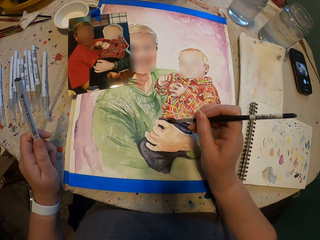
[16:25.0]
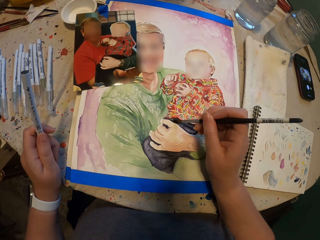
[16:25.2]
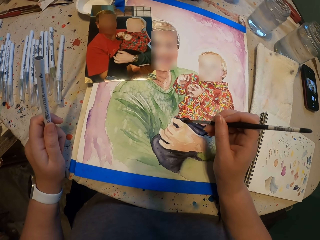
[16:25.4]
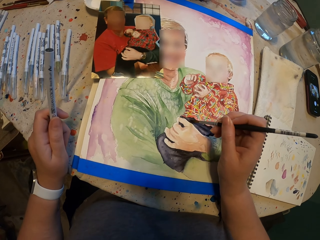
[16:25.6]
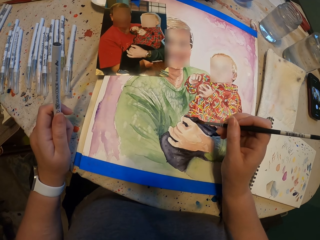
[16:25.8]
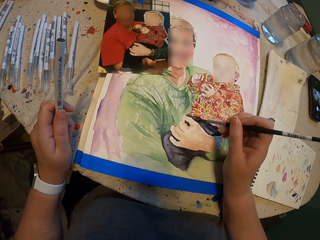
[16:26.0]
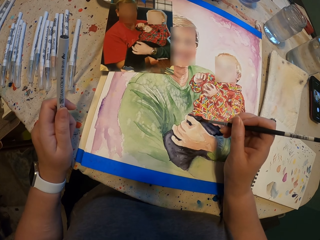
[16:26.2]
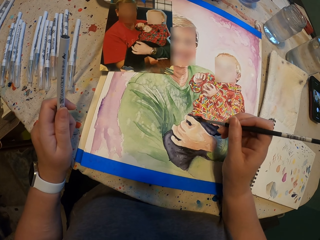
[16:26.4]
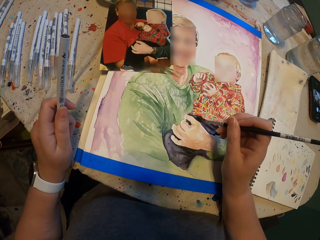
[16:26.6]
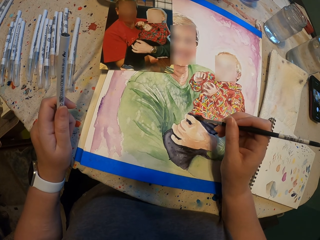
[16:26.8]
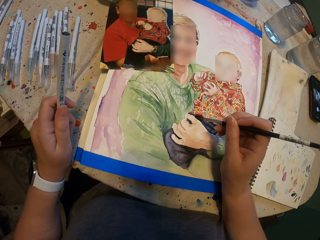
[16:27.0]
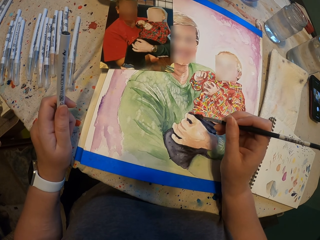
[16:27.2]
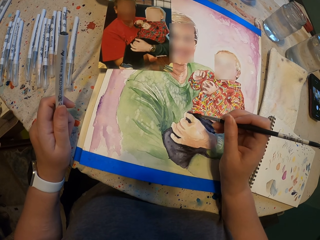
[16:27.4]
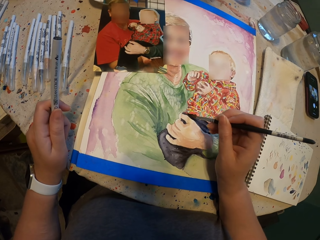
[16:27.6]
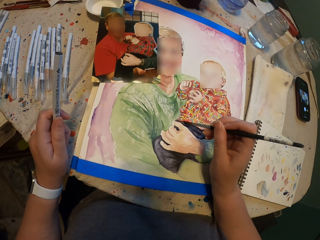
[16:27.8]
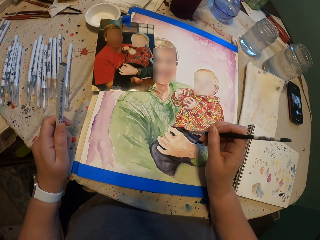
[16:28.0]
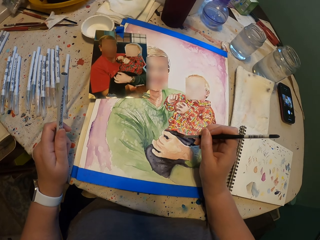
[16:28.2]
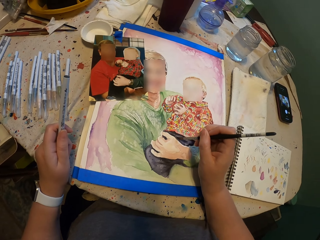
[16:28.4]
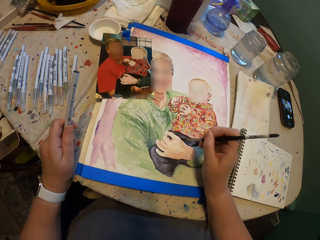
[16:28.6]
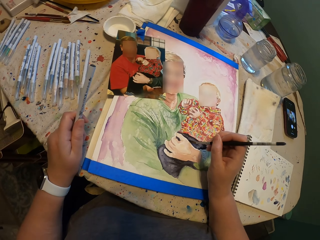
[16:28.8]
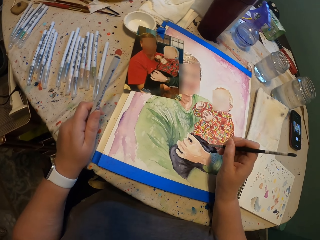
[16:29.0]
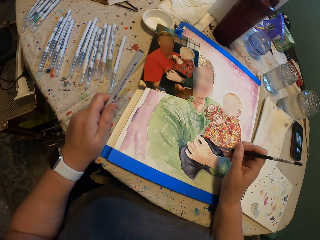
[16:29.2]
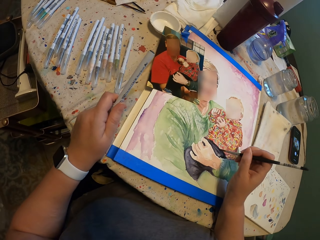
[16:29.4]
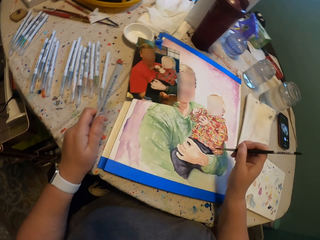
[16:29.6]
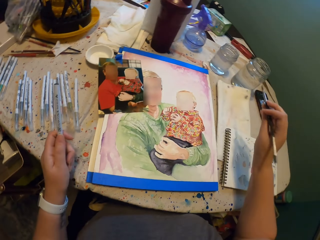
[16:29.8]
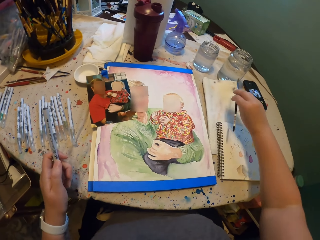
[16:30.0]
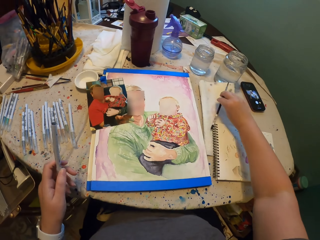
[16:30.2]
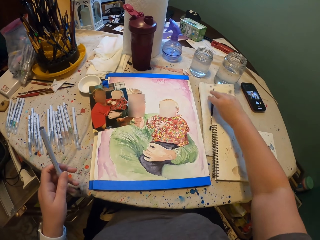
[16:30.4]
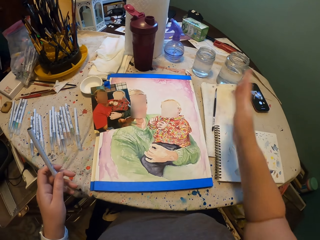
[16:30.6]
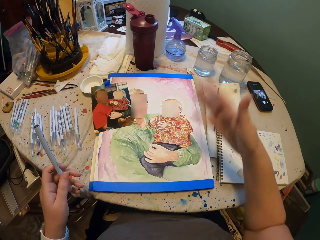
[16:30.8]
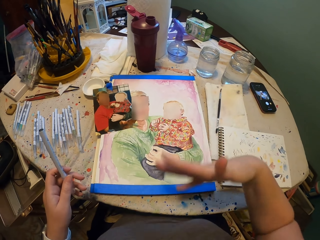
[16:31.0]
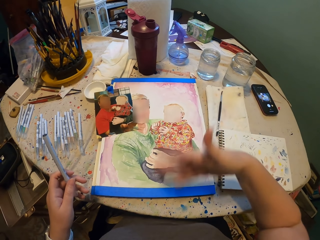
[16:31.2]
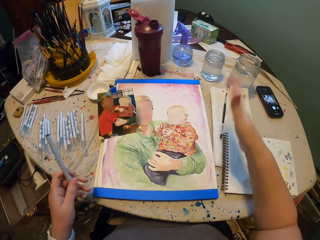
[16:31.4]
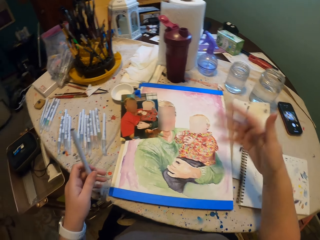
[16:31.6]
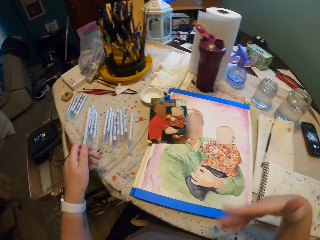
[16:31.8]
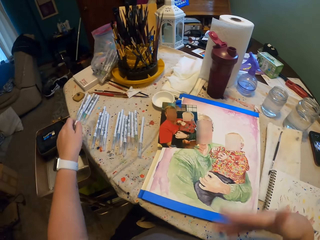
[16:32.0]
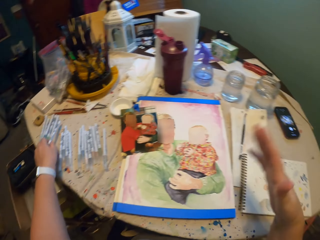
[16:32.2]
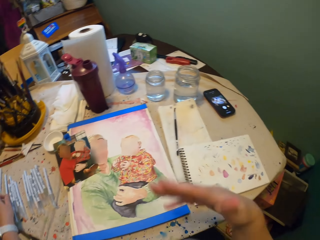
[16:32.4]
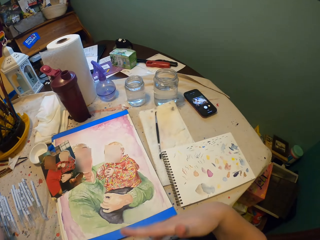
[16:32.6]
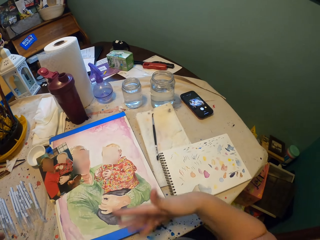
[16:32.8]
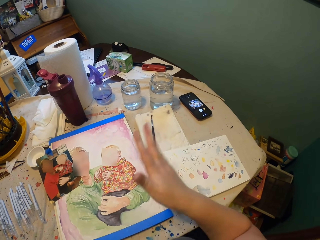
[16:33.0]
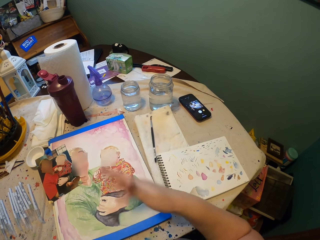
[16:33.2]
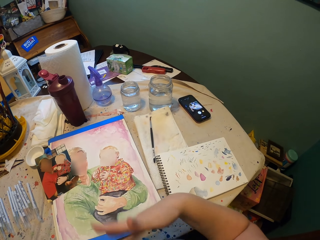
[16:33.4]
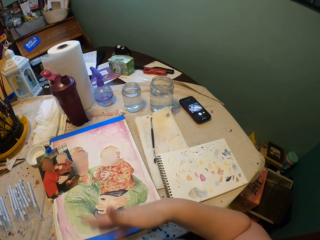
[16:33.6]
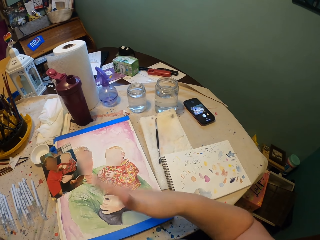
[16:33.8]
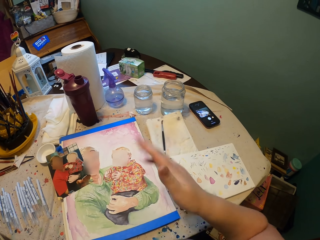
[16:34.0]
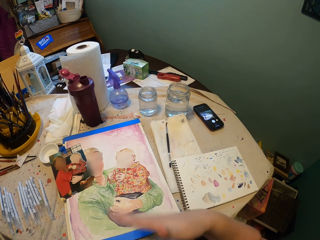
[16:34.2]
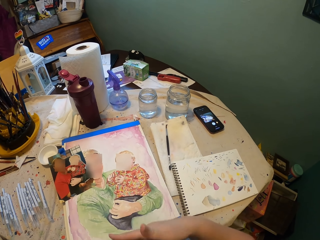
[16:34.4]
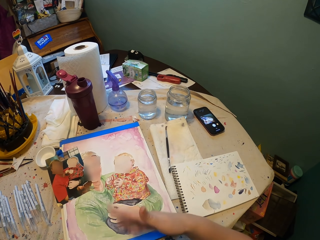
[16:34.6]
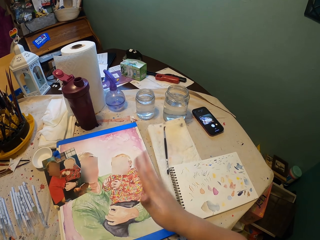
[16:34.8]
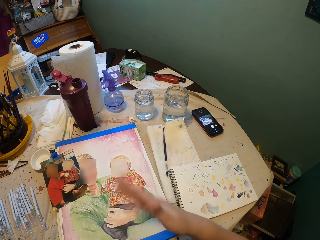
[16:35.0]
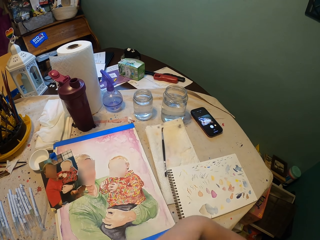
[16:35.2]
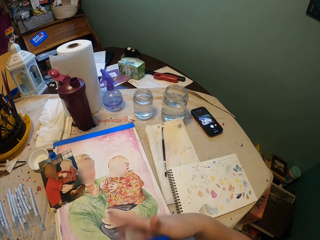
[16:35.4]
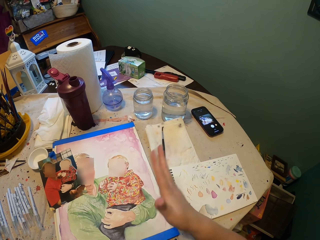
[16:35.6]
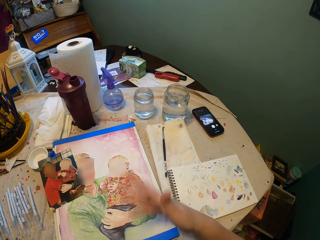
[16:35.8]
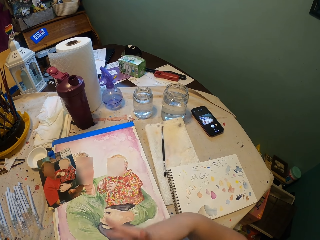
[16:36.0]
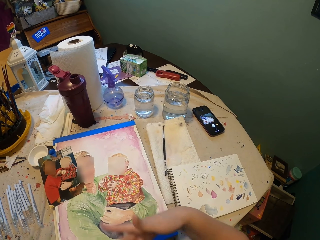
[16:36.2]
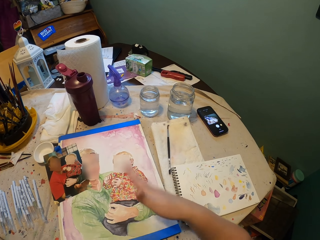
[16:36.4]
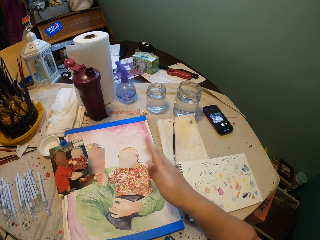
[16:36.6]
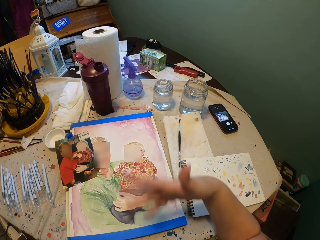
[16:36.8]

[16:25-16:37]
The camera wearer places the paint brush on the cloth. She shakes her hand. She places the pen on the table. She waves the hand on the portrait.

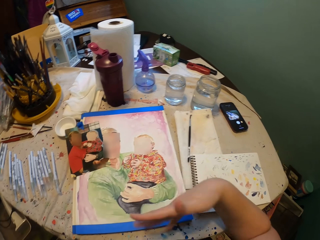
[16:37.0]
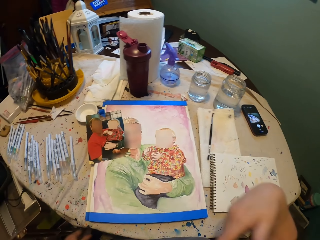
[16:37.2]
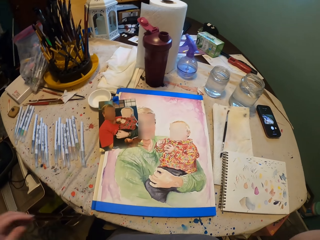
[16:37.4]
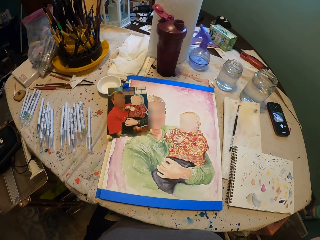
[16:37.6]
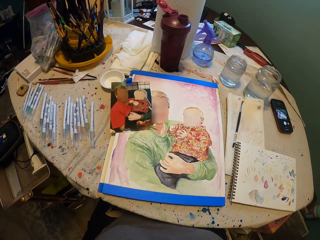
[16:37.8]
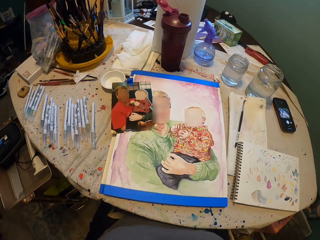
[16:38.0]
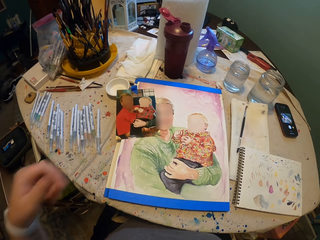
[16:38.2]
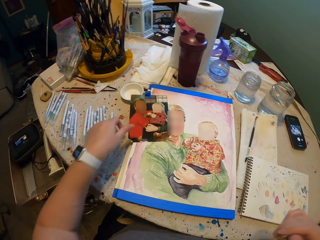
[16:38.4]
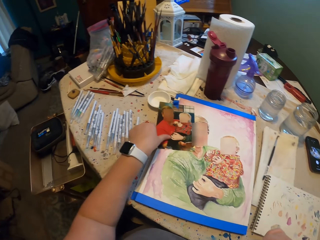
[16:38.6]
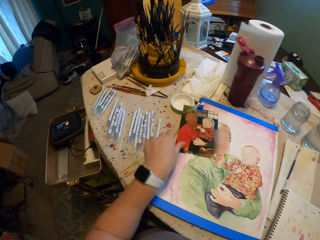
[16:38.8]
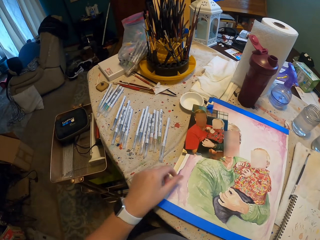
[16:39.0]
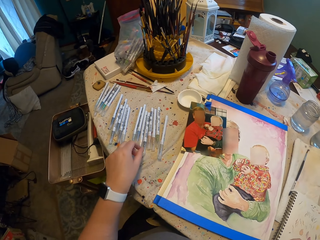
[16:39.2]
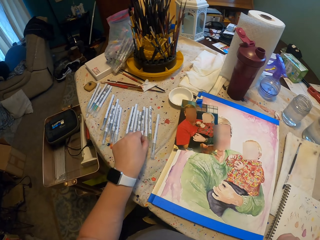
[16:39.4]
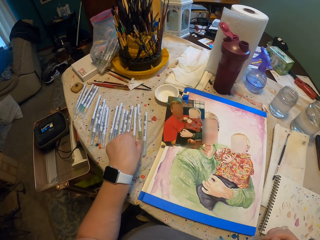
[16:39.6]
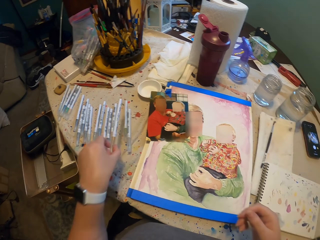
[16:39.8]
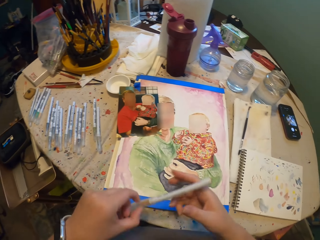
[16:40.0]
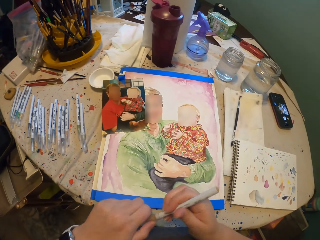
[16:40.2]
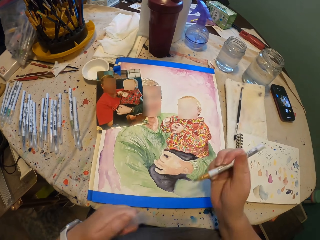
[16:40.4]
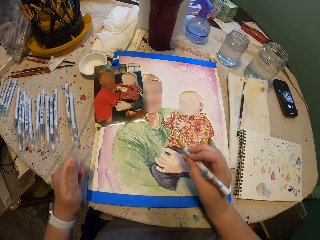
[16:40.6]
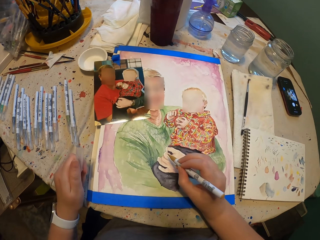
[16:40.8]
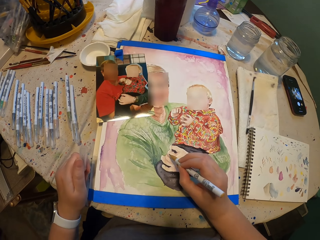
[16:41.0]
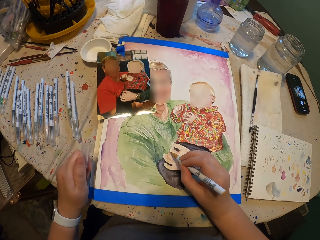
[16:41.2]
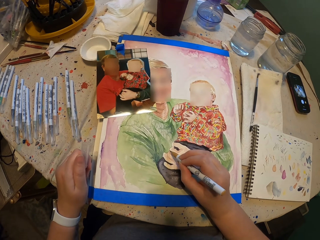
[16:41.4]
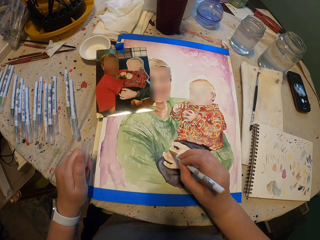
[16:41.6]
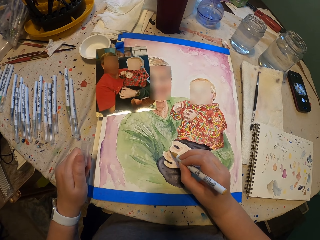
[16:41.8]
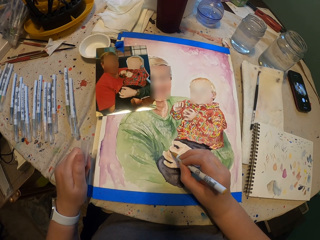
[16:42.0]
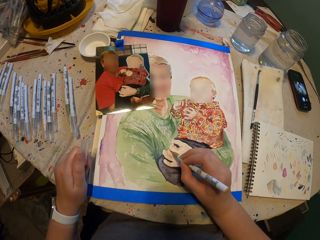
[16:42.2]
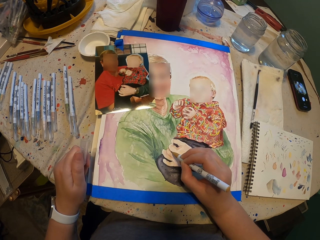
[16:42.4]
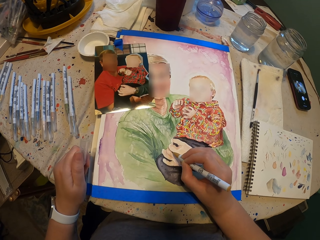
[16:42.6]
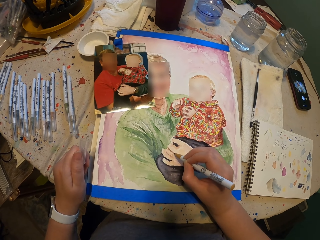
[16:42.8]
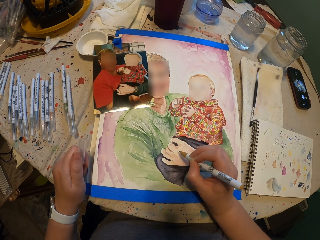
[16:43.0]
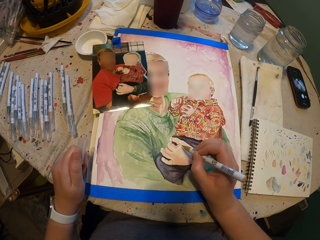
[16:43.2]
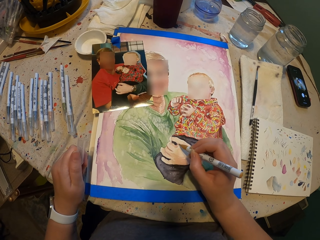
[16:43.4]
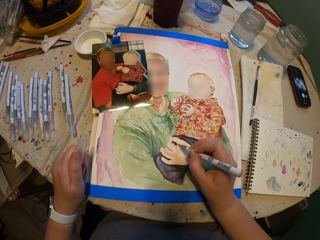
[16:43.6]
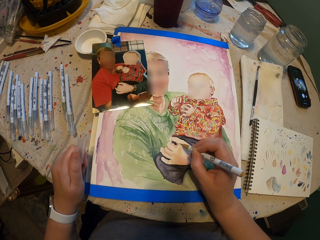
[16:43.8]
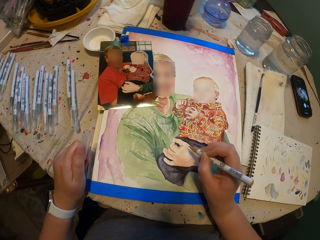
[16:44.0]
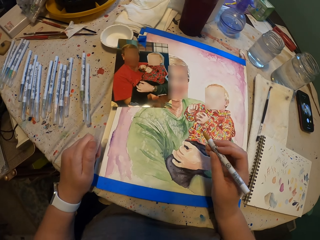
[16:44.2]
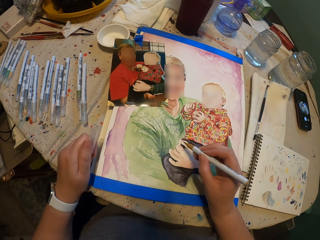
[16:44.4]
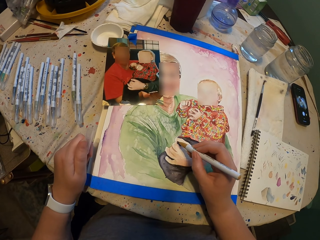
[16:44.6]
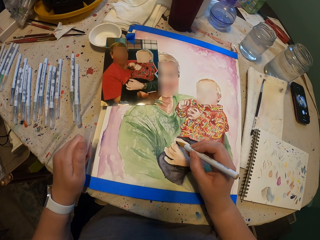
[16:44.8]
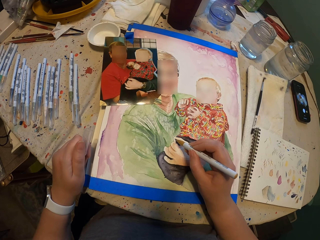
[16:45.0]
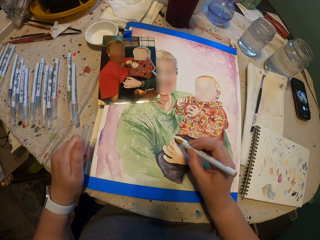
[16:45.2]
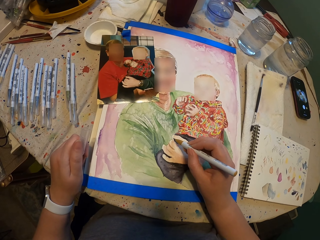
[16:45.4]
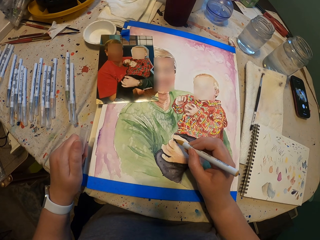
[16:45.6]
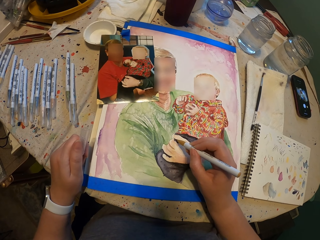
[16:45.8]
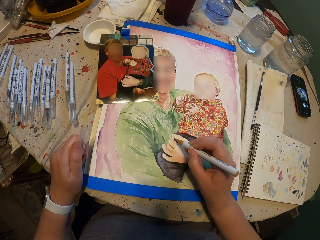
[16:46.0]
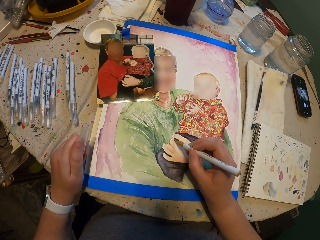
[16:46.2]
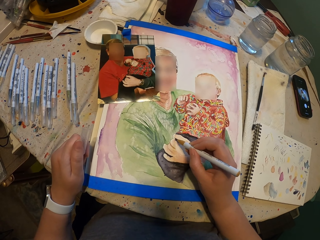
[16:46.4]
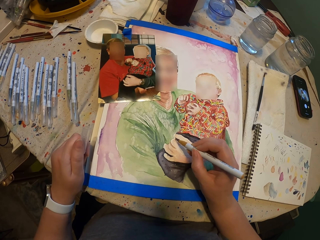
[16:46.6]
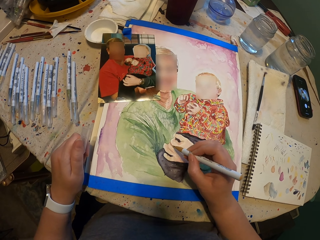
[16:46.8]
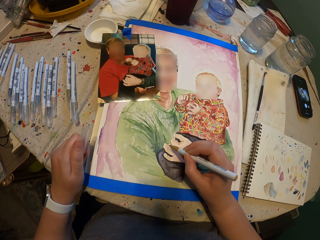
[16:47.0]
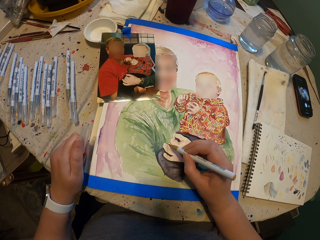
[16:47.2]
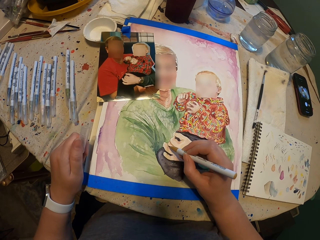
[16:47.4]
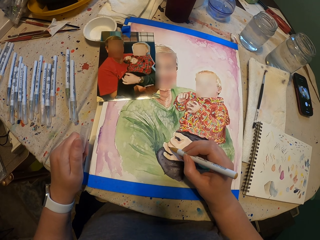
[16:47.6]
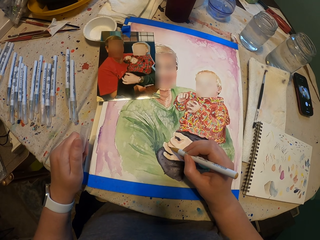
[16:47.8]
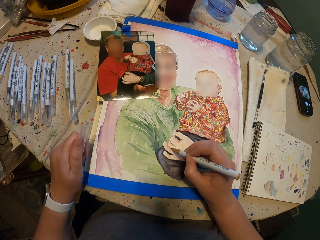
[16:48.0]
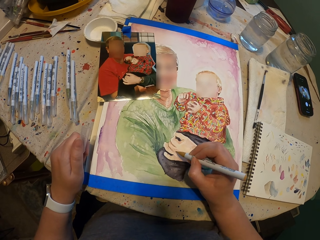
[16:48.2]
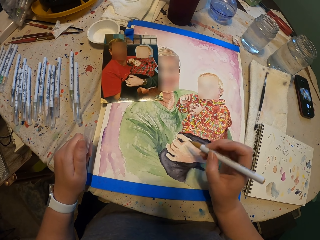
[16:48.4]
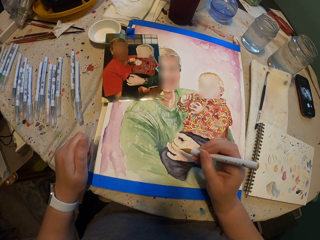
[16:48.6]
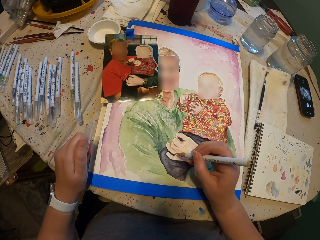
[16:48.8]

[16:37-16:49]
The camera wearer touches the photo. They pick up the pen from the table. They hold a pencil. They remove the pen cap from the pen. They draw on the portrait.
